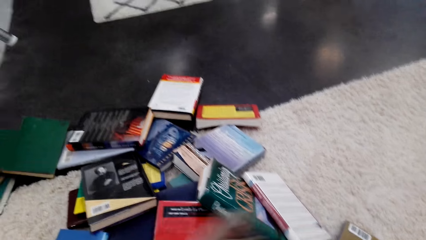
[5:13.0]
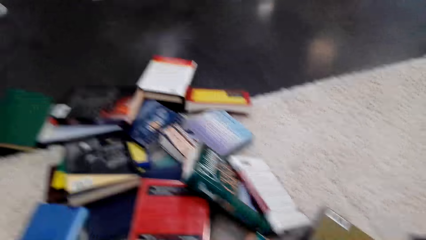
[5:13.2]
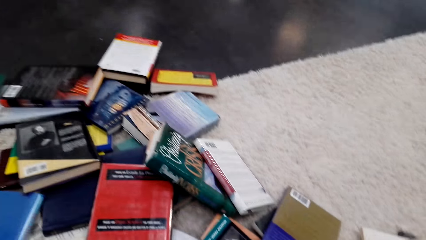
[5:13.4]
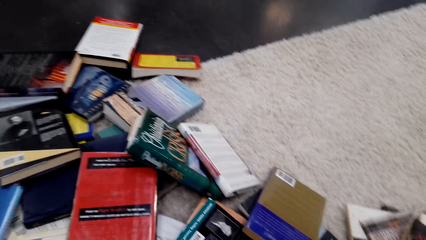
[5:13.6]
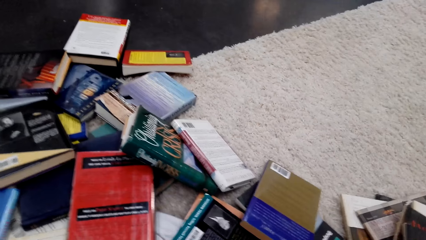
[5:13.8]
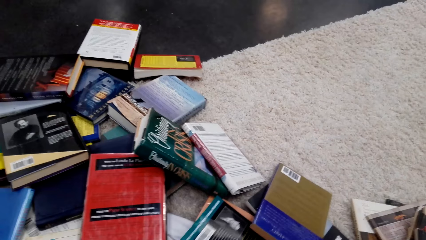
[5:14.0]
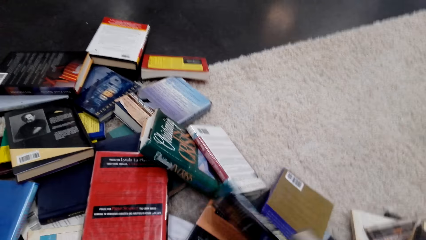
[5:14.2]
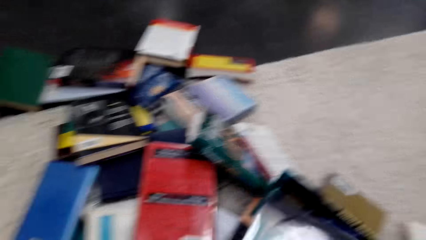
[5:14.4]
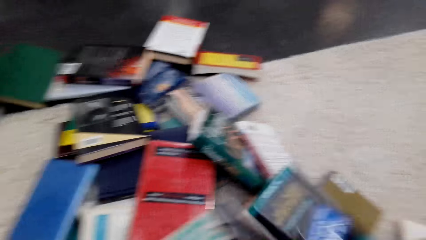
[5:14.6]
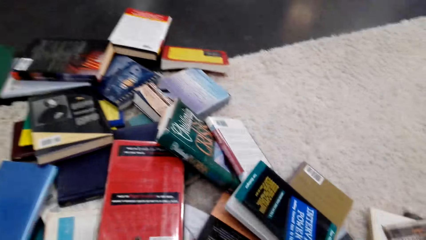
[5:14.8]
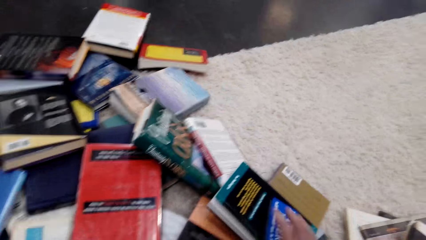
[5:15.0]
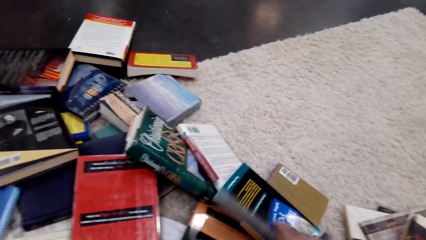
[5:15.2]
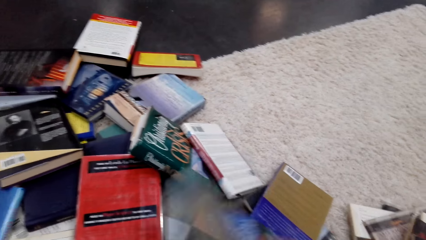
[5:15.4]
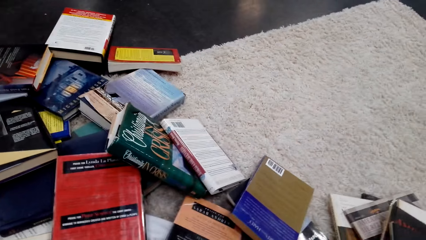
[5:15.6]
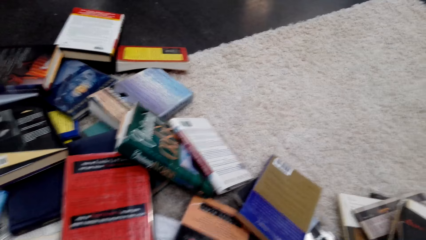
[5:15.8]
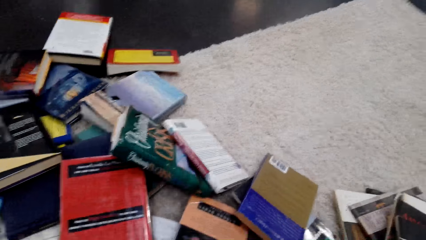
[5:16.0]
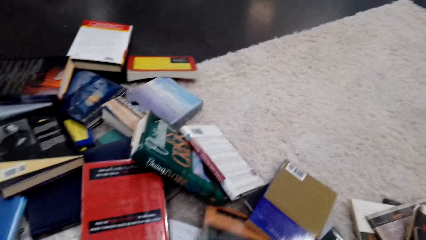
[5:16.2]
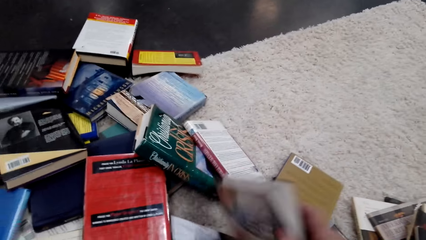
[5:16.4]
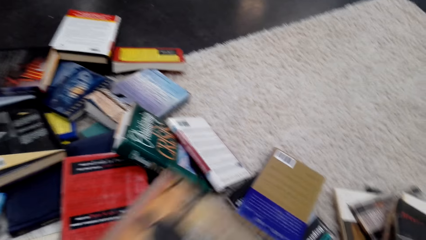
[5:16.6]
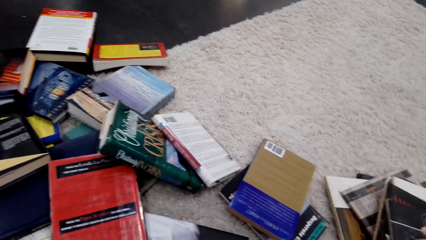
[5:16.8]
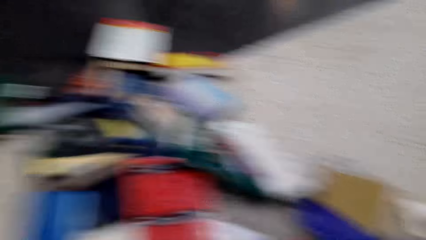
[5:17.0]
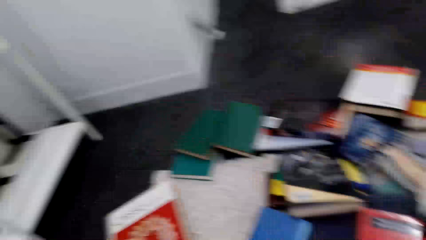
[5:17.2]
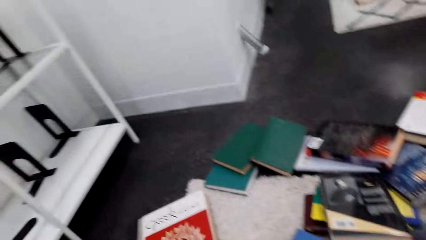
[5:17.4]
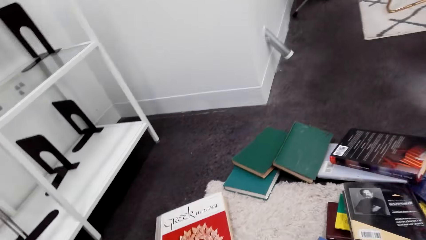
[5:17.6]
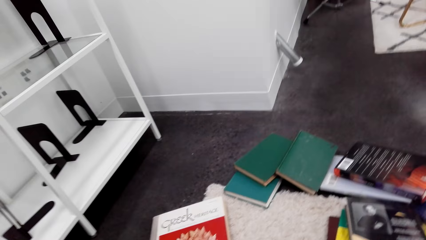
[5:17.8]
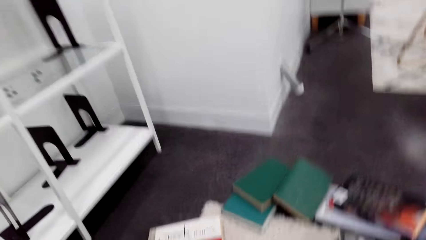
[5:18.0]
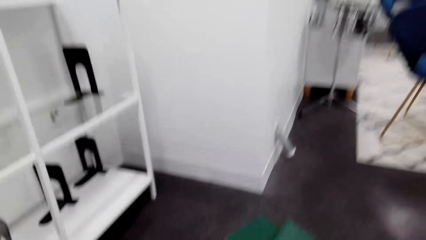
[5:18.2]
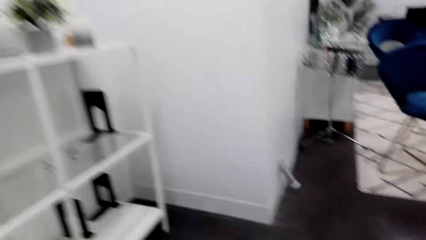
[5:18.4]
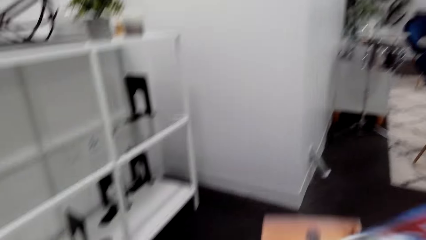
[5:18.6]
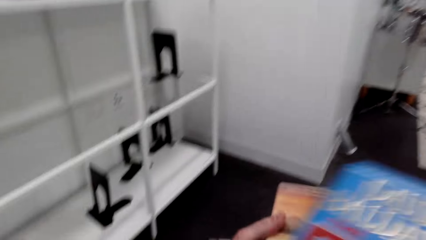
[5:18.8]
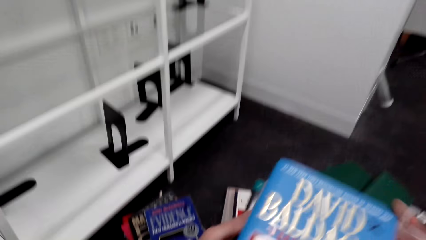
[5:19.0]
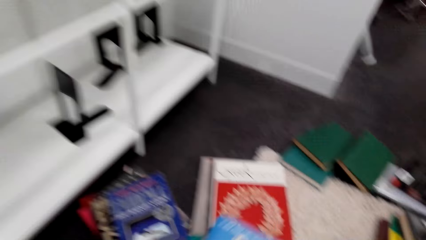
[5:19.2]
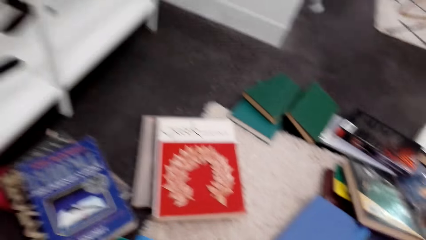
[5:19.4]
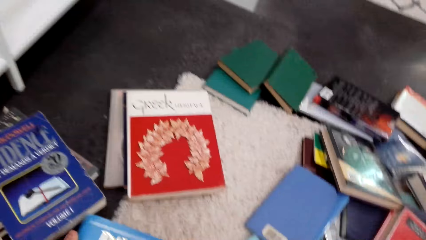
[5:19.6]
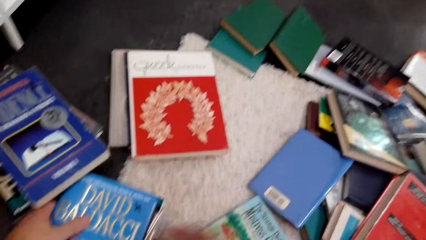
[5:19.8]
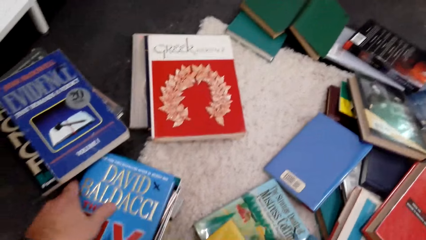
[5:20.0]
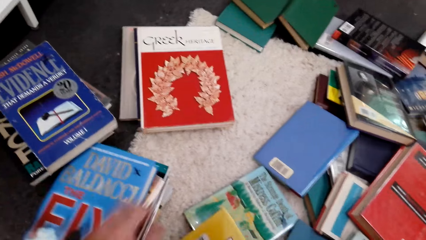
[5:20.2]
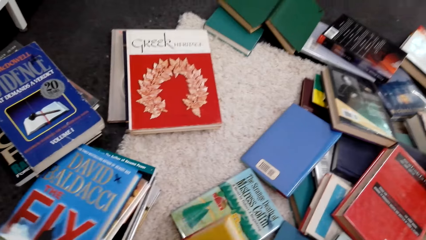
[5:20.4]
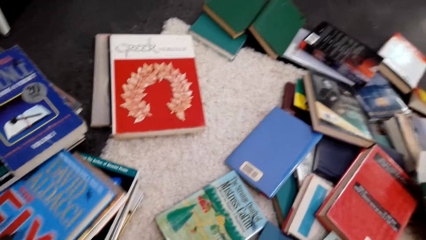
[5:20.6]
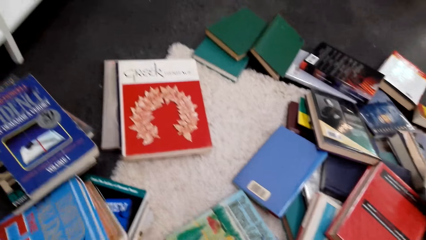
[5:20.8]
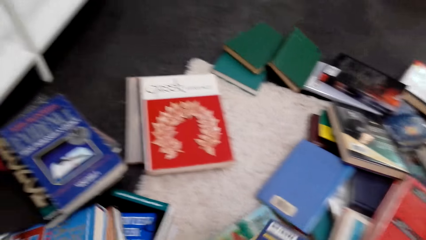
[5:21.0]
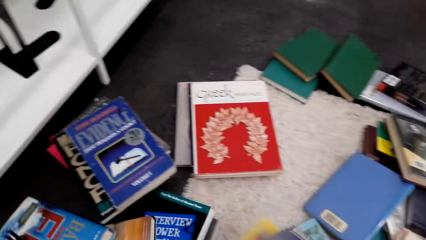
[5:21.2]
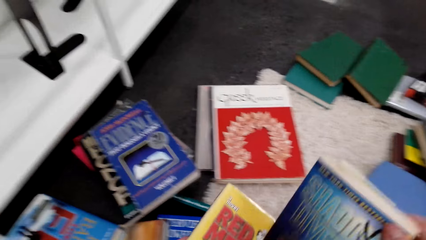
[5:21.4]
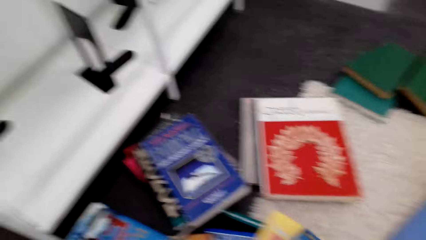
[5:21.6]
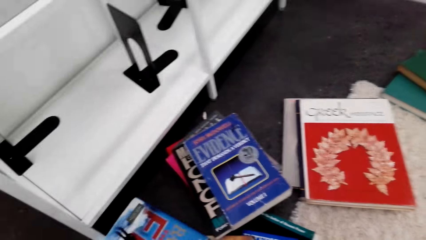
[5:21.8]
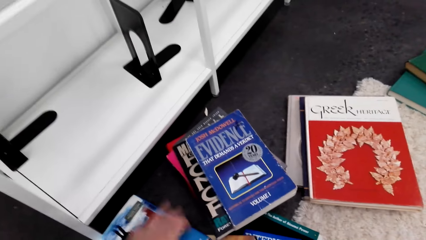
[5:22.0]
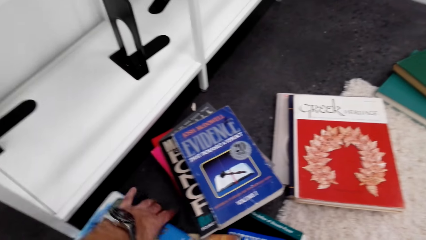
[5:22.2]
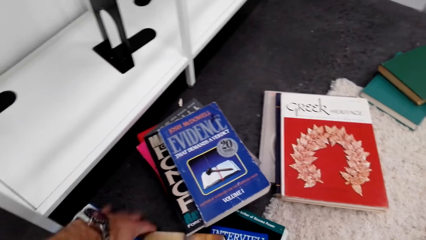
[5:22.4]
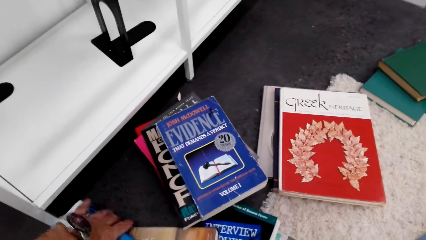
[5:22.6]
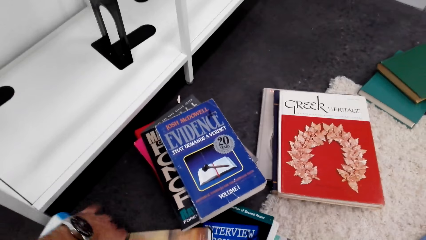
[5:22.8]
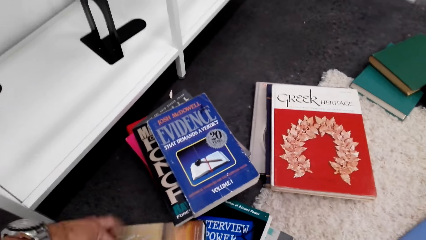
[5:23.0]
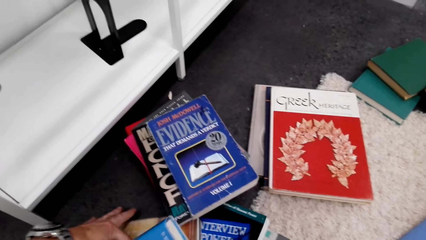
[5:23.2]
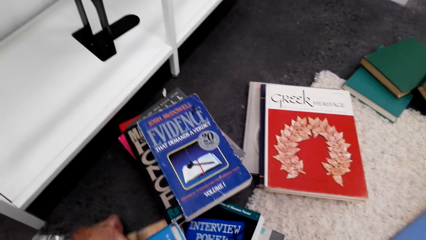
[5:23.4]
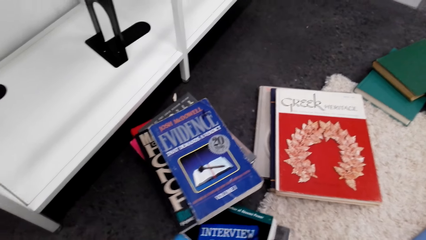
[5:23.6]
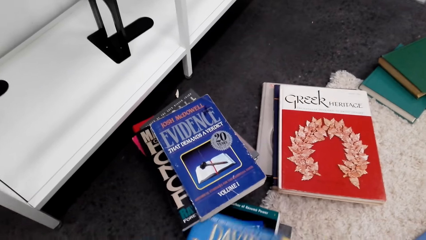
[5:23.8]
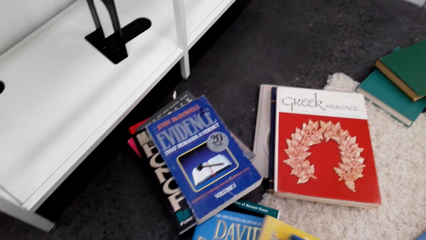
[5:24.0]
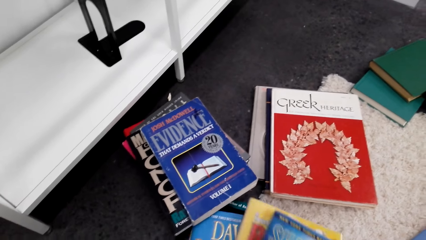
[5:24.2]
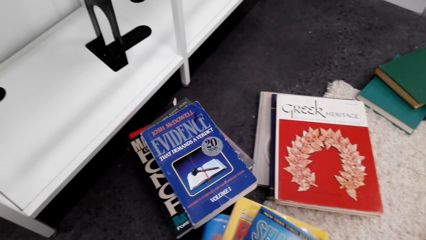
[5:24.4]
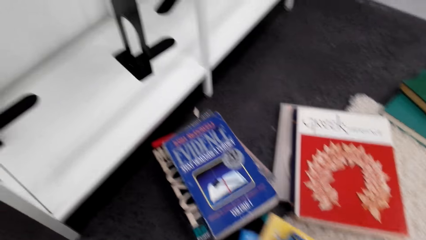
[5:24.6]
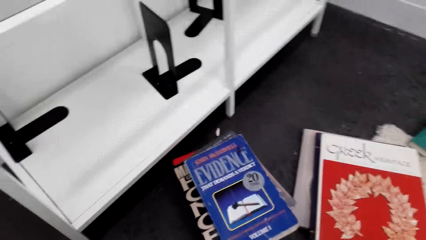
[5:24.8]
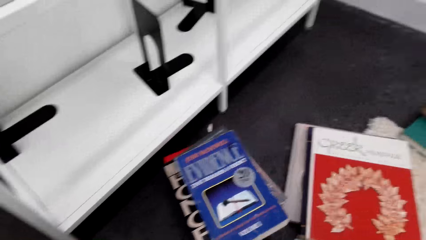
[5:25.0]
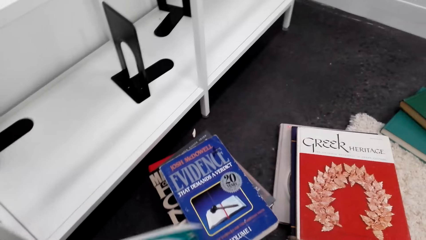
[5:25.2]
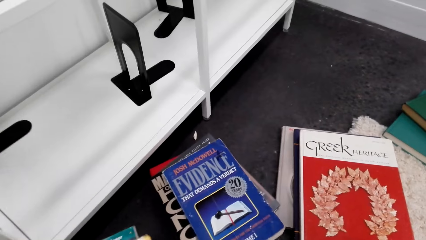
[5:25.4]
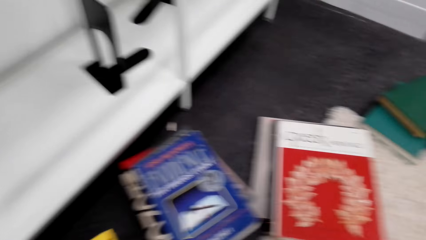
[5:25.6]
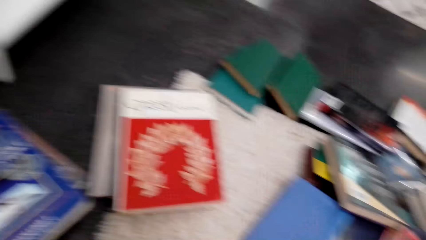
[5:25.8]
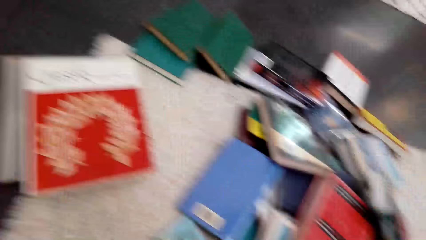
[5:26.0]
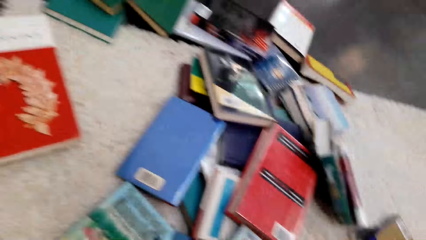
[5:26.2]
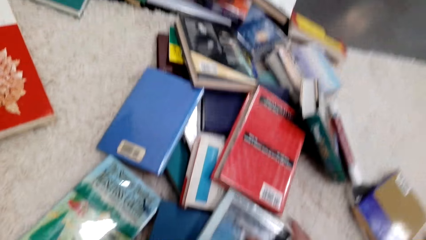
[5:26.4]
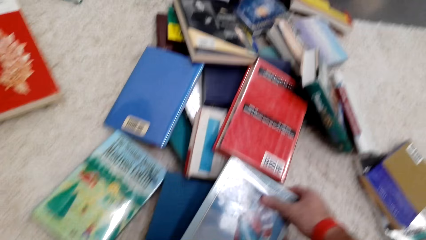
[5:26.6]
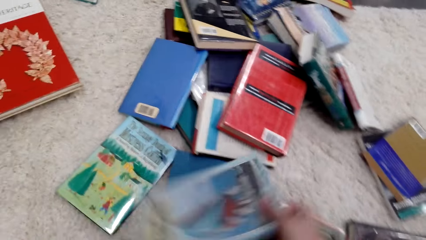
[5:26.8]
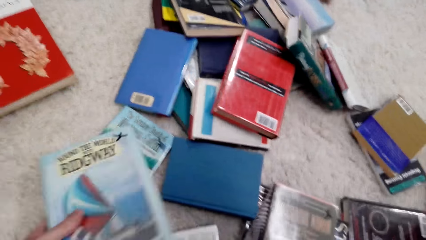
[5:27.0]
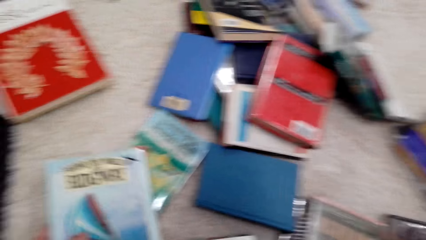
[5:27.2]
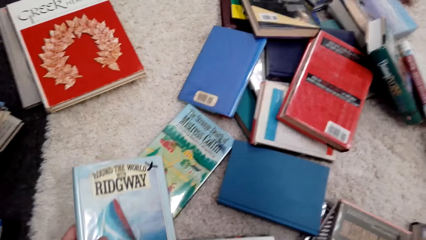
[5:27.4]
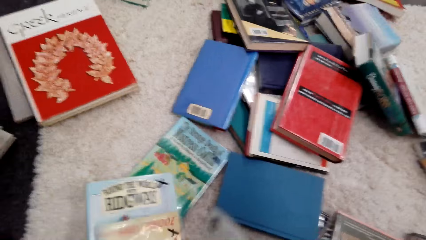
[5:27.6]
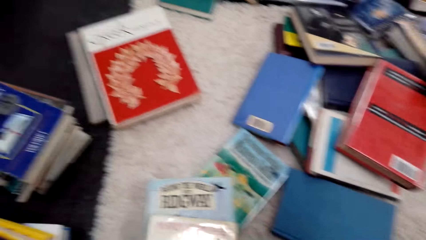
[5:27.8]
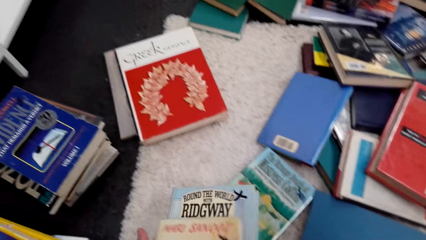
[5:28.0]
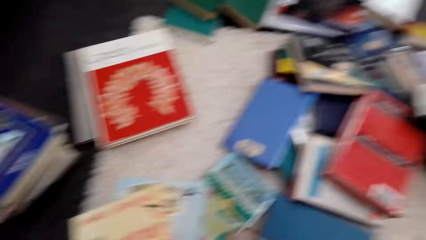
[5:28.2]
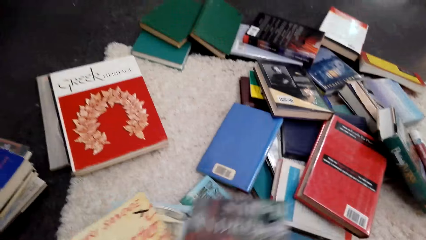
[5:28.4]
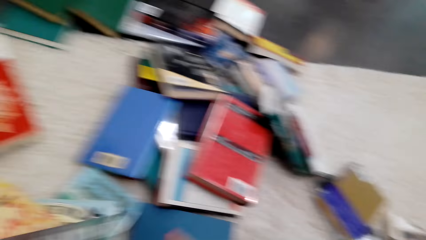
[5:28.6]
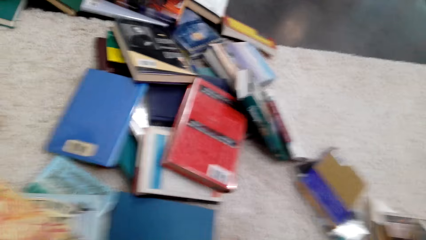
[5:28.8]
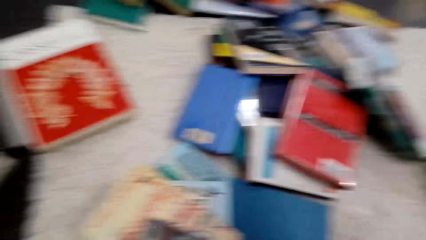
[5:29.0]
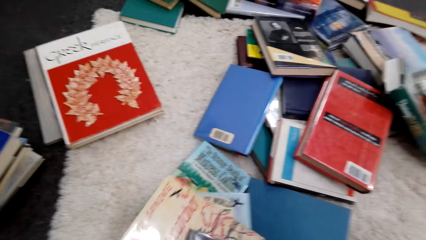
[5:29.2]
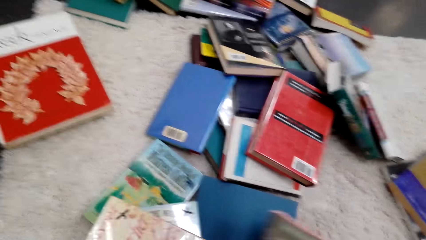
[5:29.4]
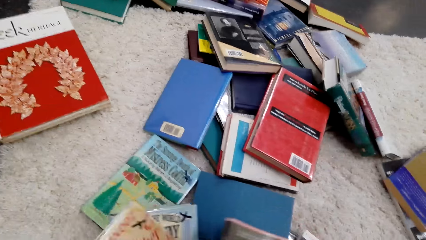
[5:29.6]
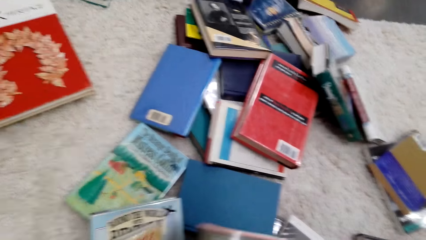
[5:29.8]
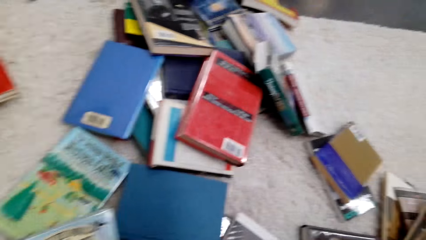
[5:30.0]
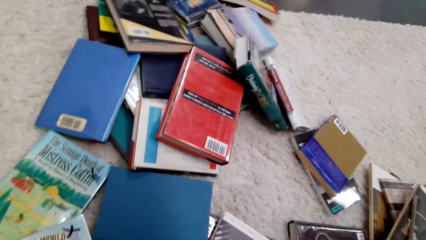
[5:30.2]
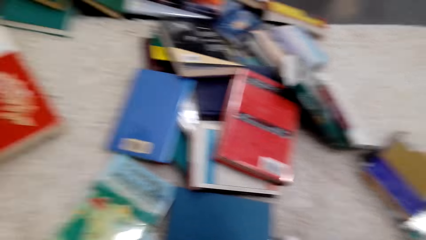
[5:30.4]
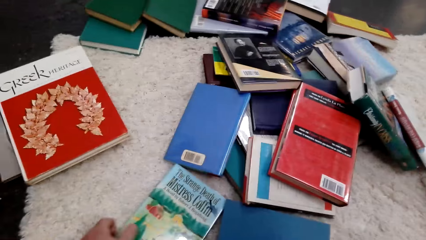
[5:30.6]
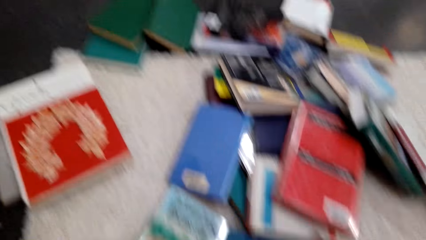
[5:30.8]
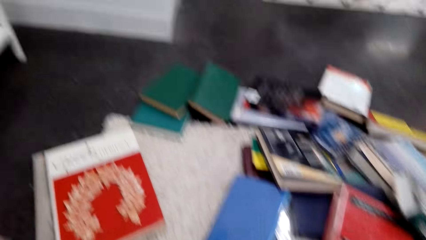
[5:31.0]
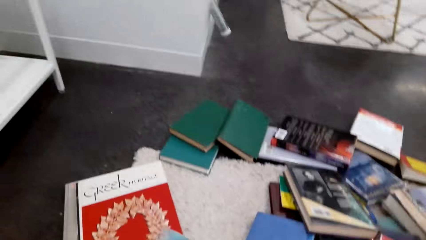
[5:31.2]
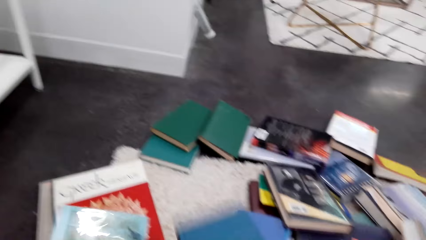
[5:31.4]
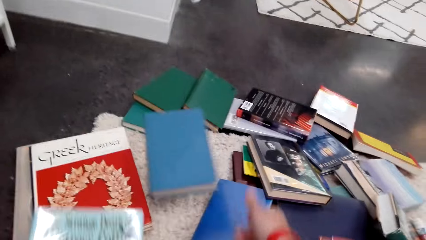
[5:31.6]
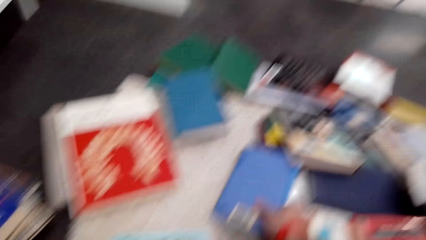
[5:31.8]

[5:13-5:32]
The camera wearer lifts the books. They put the books on the floor. They move the books. They pick up the books.
